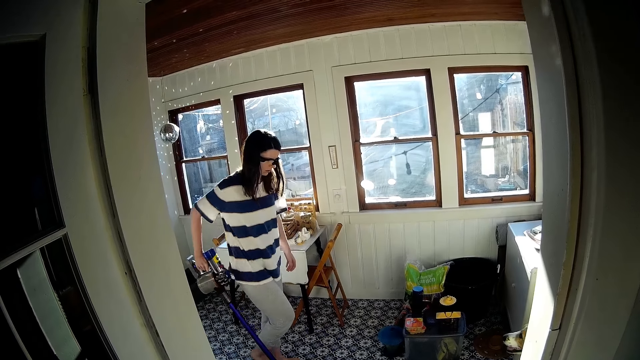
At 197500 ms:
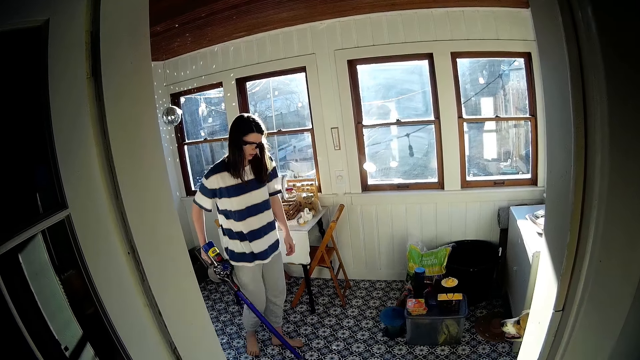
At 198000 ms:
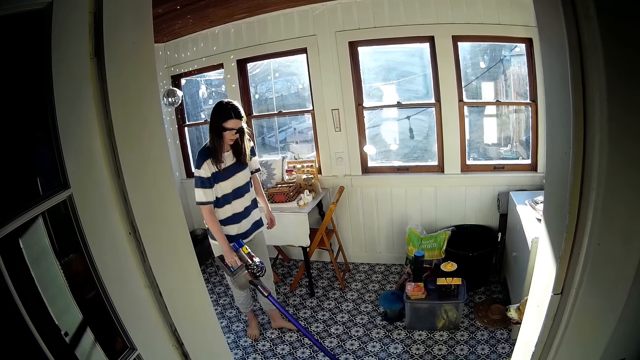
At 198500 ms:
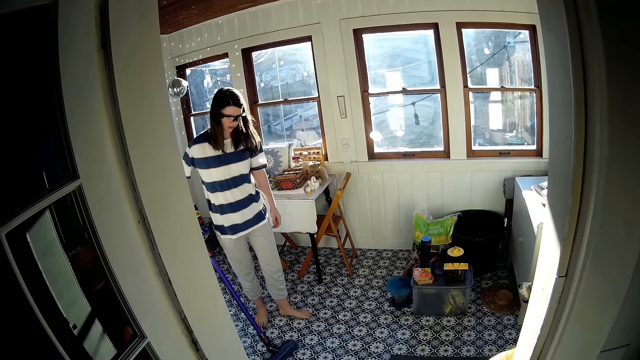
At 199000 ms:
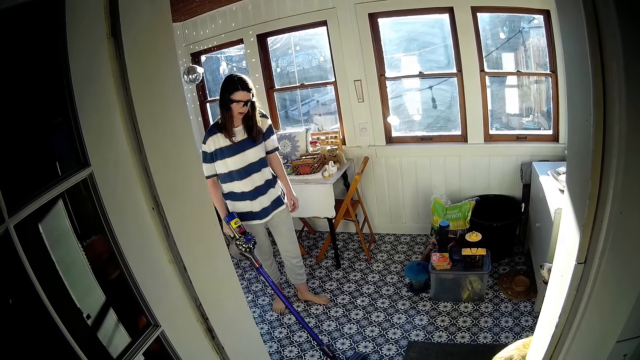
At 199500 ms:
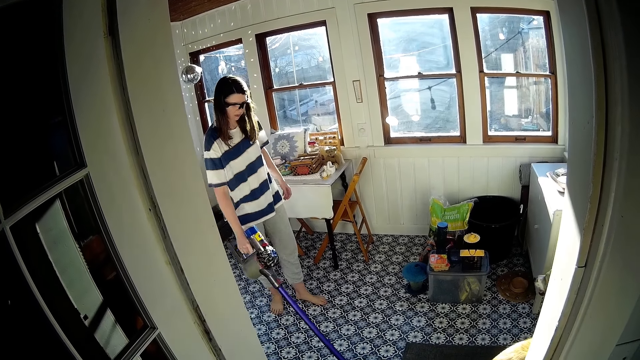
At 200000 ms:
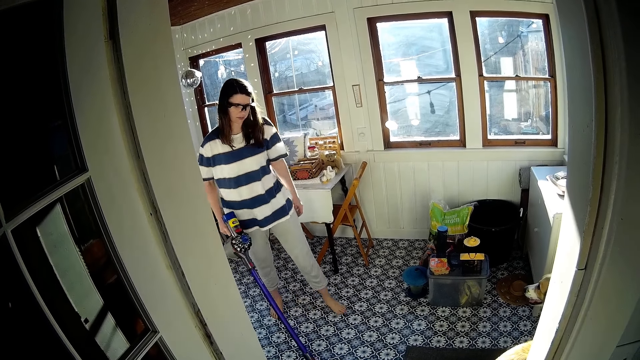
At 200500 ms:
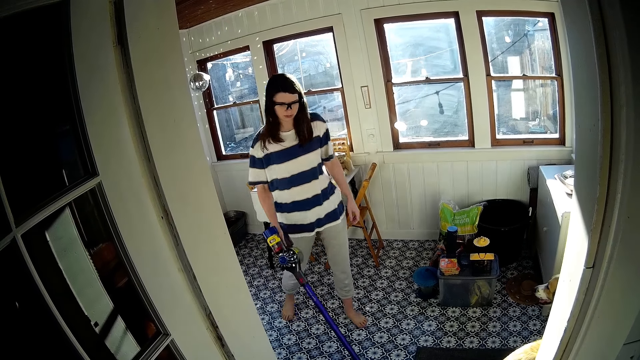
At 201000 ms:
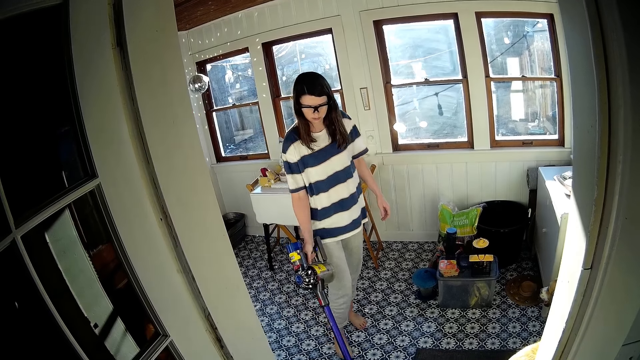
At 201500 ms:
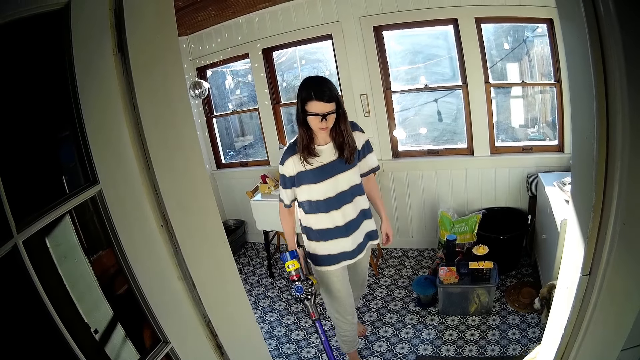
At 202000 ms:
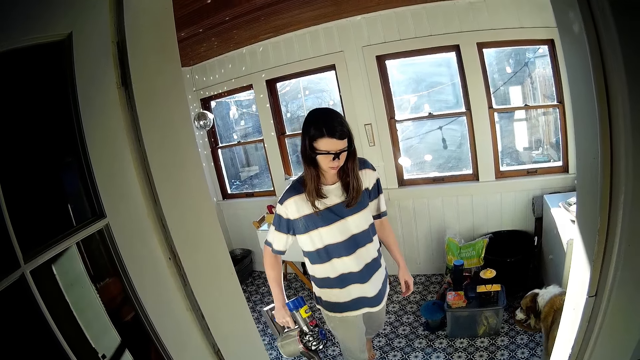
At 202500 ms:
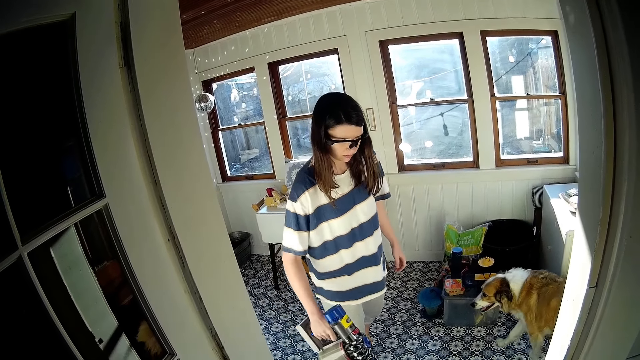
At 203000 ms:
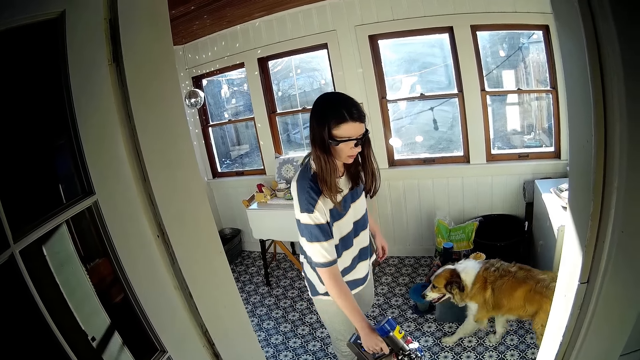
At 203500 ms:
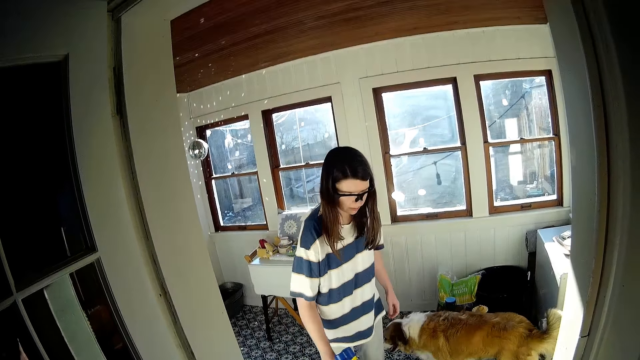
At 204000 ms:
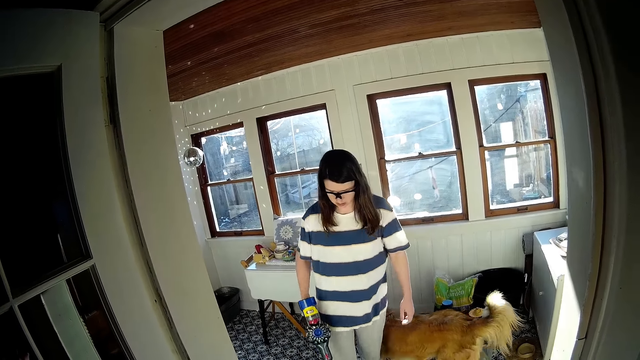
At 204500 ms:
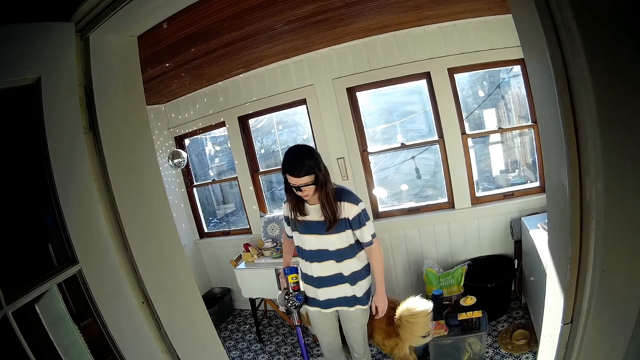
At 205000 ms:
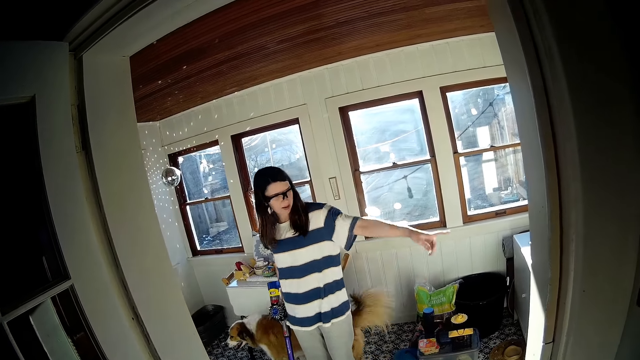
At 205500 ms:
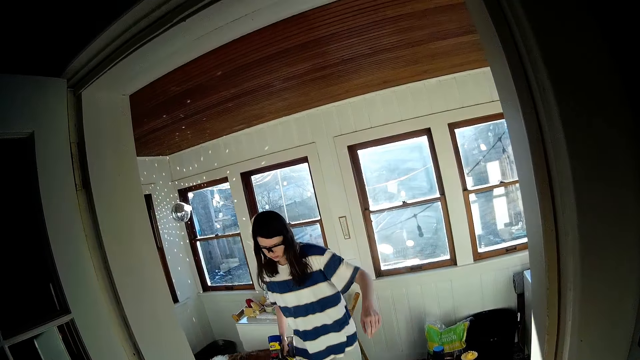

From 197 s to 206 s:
The camera wearer looks at the dog. The dog walks round a woman.

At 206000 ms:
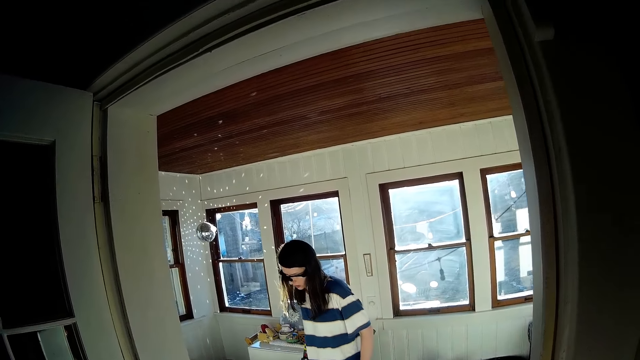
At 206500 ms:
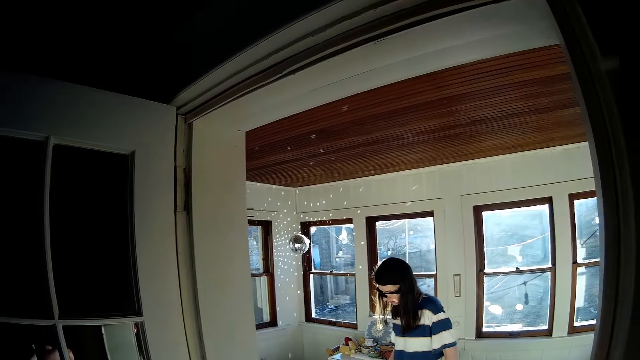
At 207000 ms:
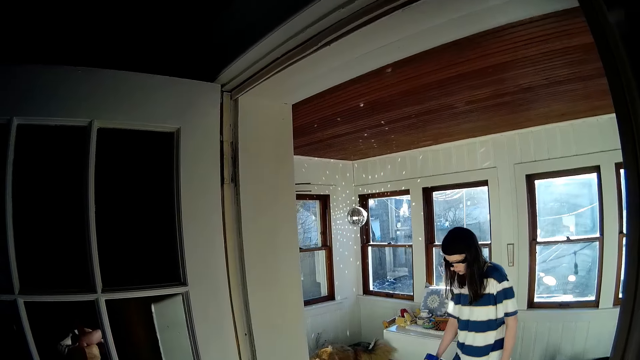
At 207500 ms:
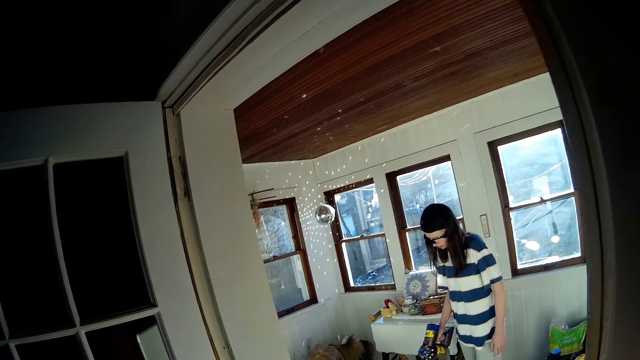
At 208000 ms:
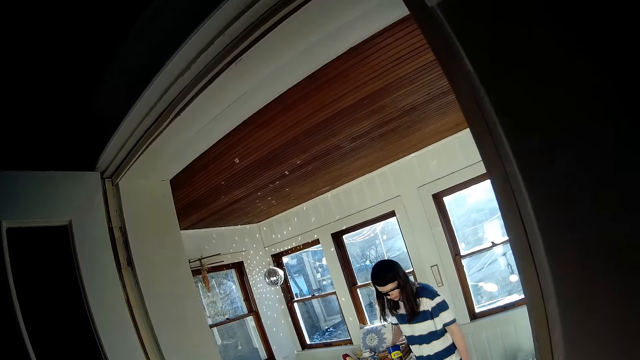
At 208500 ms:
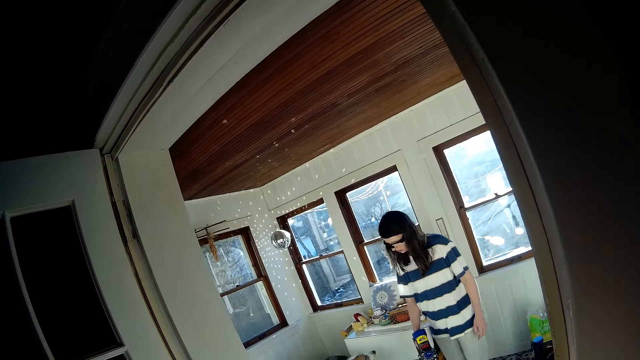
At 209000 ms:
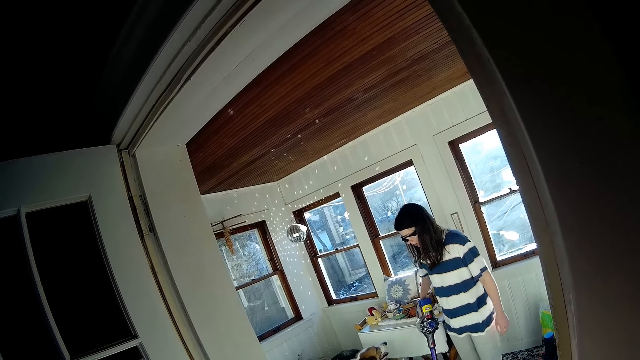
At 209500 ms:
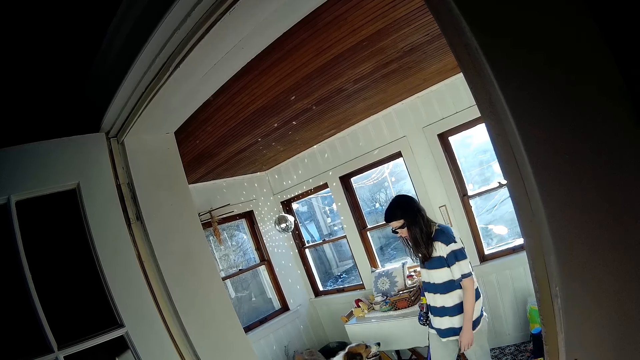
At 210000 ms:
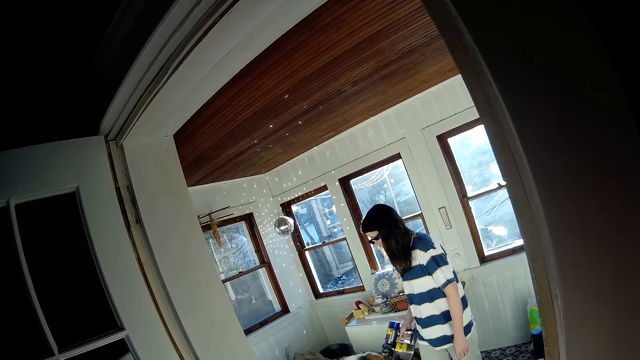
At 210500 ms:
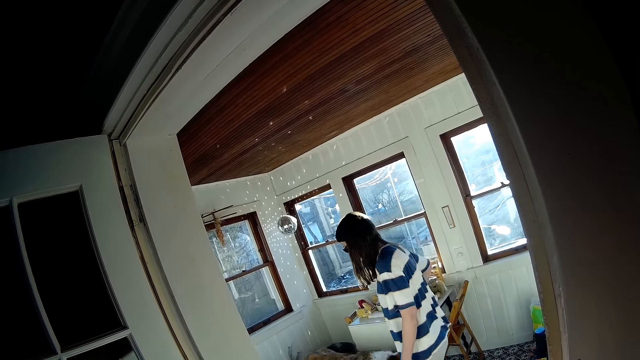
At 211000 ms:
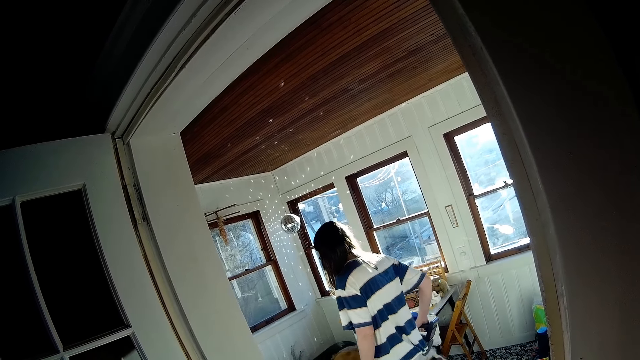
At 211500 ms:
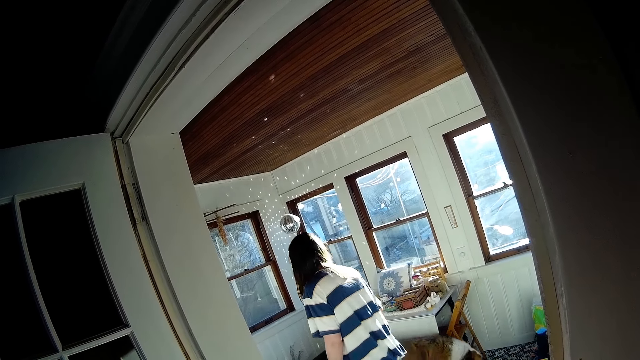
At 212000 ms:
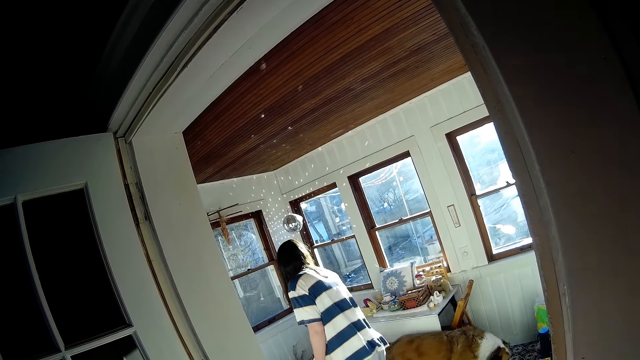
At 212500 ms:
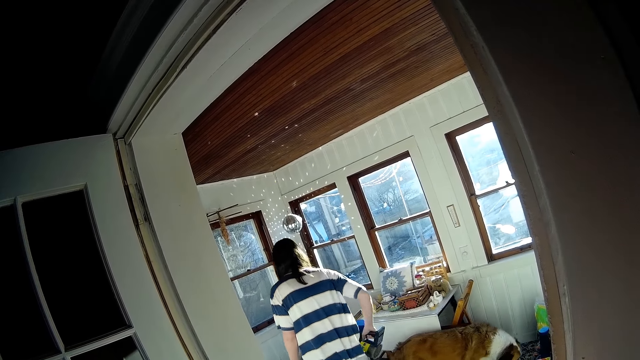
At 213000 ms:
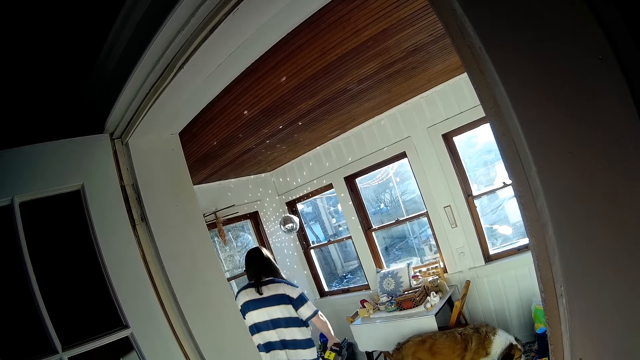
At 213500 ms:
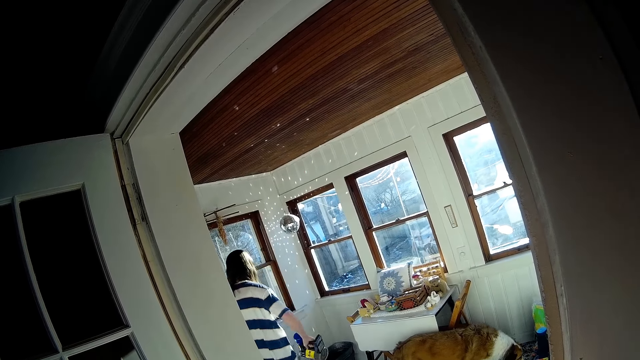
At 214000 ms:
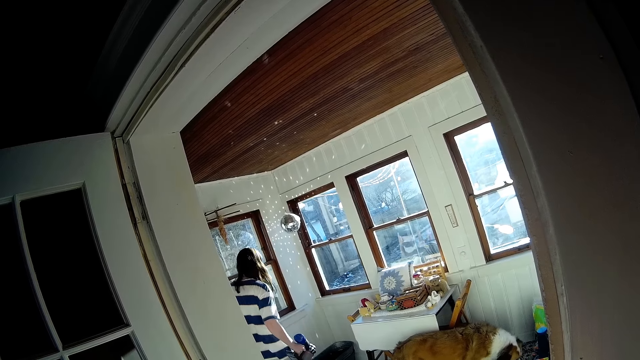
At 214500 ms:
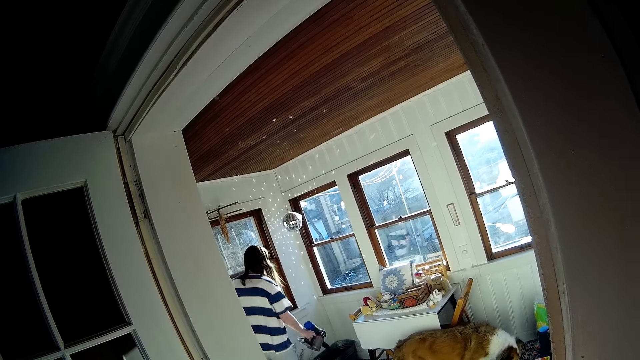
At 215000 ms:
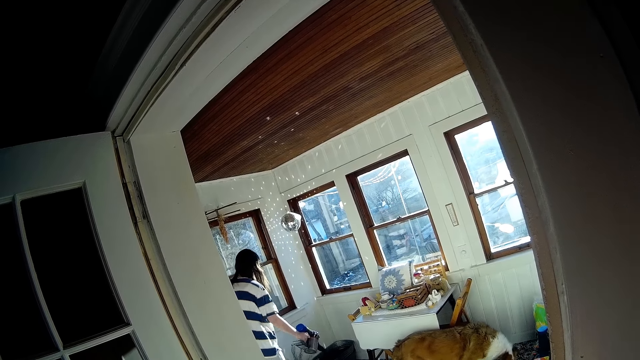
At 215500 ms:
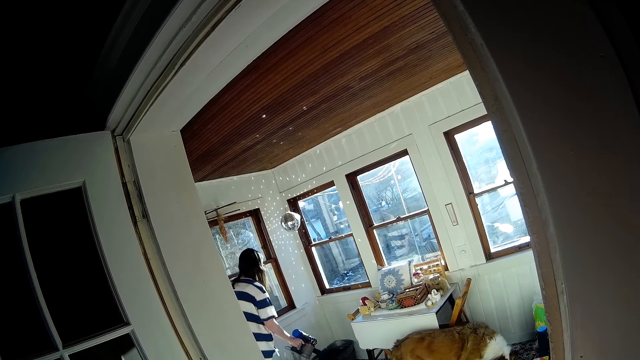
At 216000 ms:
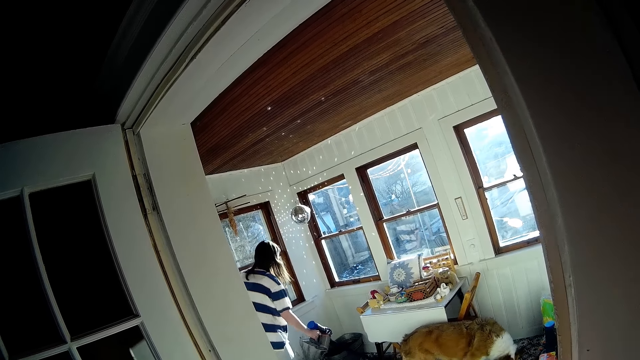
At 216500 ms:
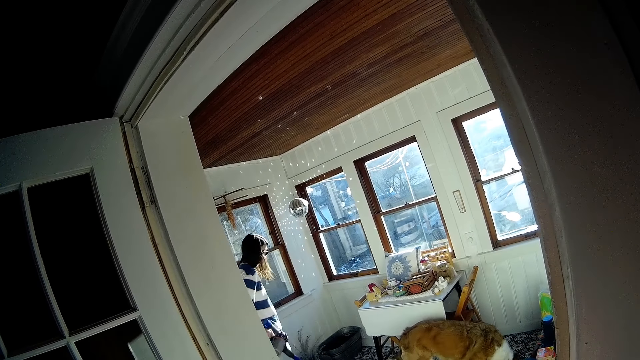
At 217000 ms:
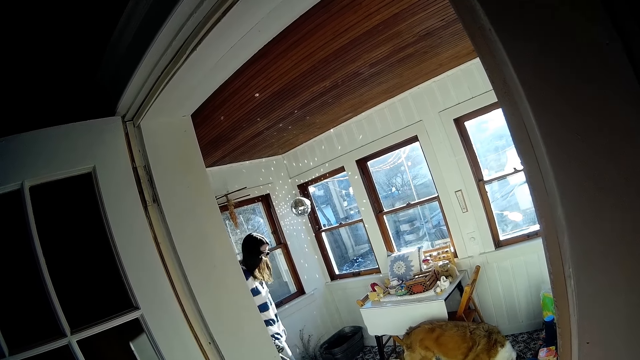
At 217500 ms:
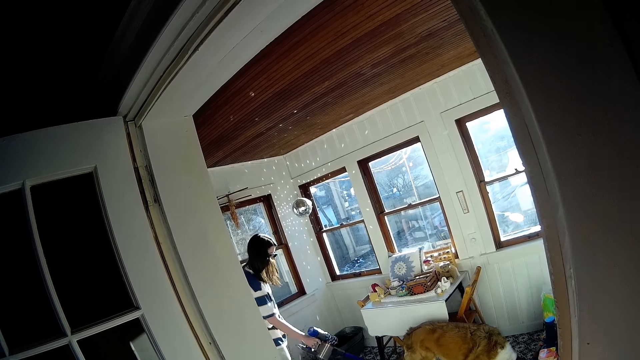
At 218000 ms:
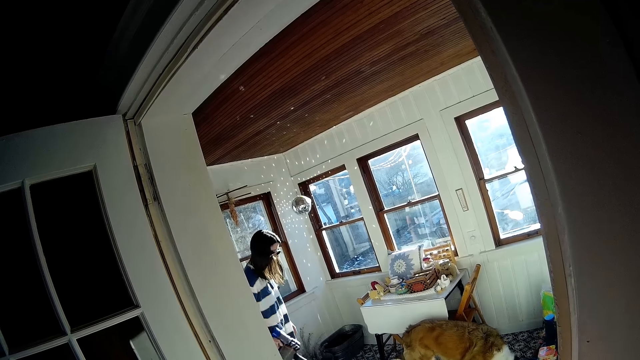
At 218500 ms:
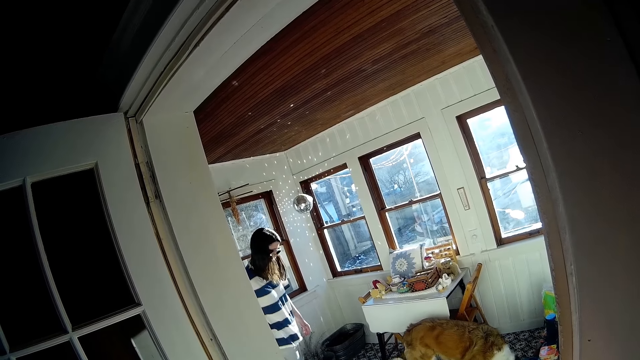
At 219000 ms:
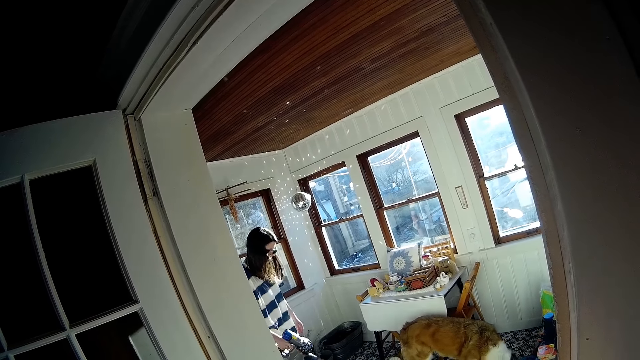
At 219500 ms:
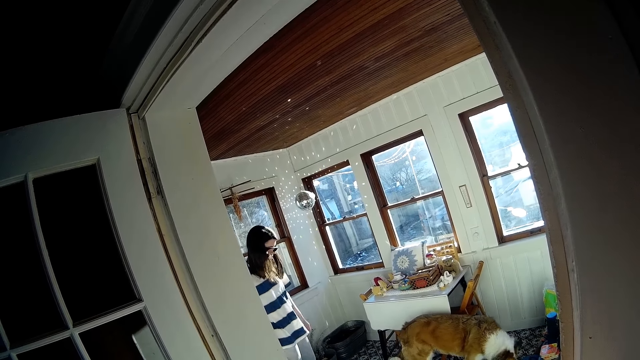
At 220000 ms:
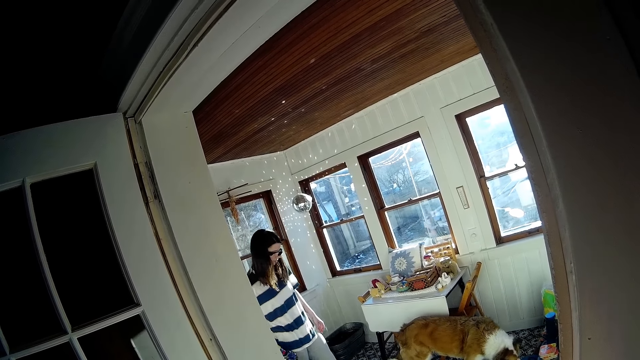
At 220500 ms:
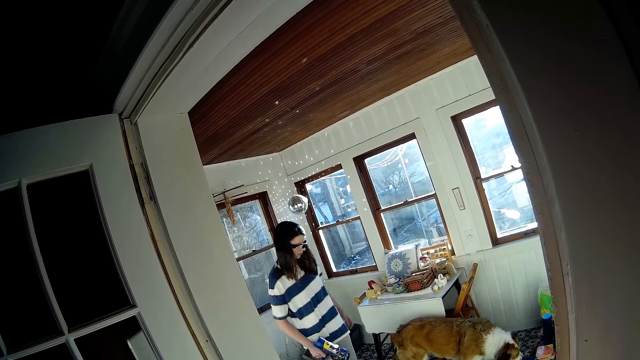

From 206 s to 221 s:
The camera wearer looks around. They look at the lighting on the wall.
